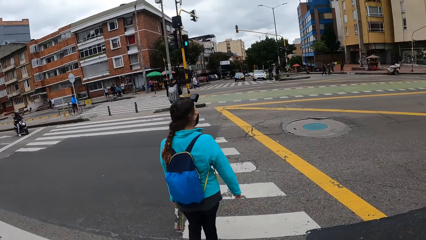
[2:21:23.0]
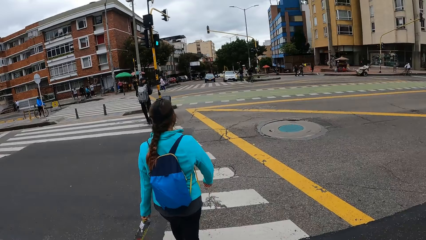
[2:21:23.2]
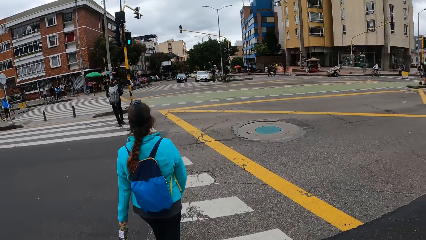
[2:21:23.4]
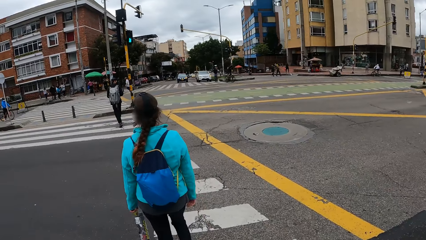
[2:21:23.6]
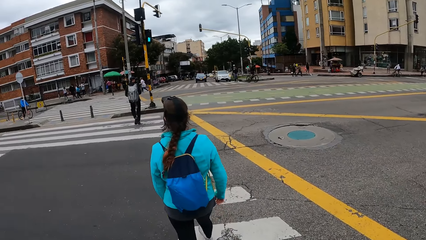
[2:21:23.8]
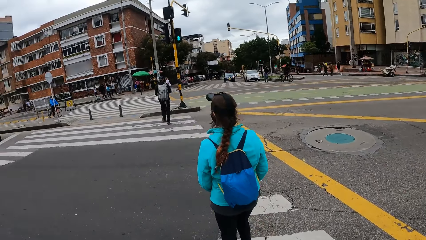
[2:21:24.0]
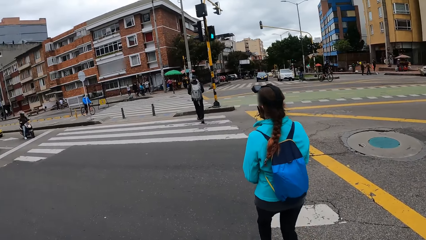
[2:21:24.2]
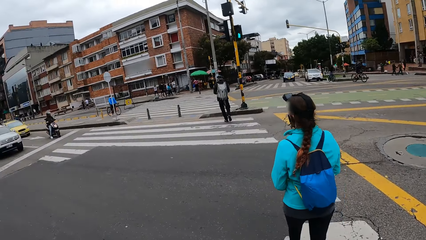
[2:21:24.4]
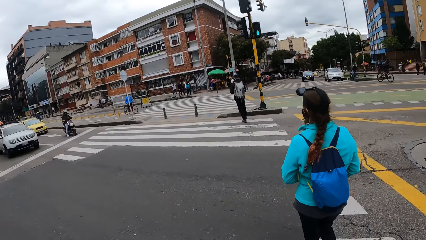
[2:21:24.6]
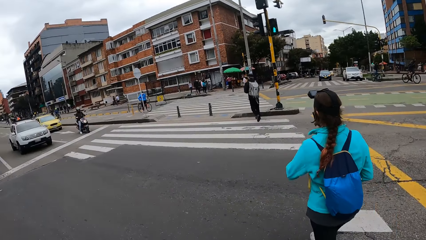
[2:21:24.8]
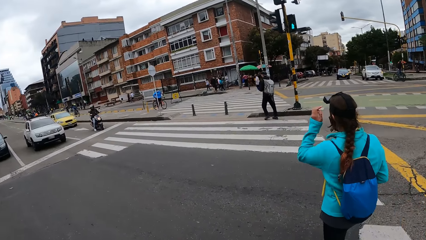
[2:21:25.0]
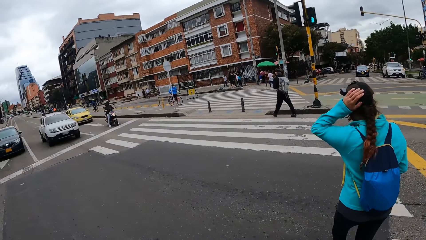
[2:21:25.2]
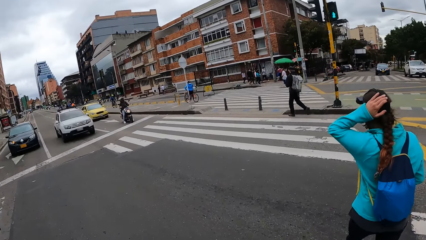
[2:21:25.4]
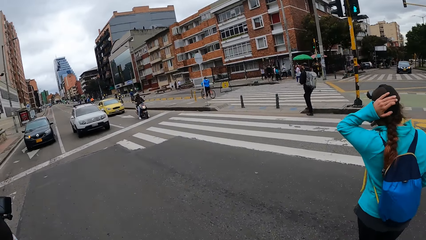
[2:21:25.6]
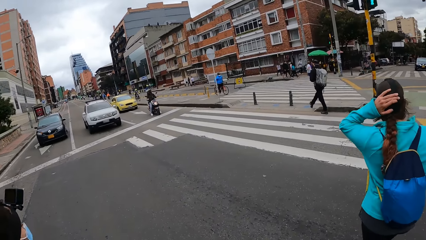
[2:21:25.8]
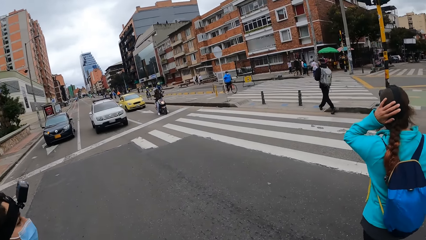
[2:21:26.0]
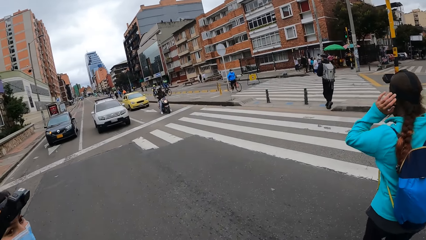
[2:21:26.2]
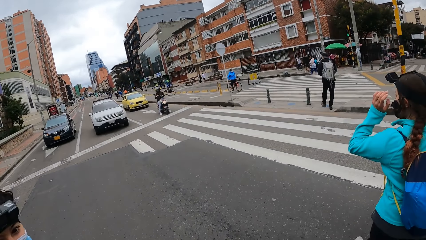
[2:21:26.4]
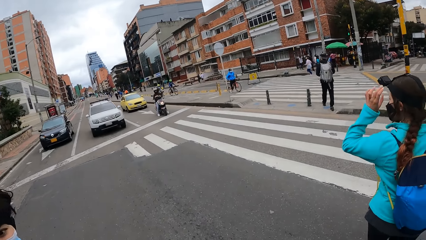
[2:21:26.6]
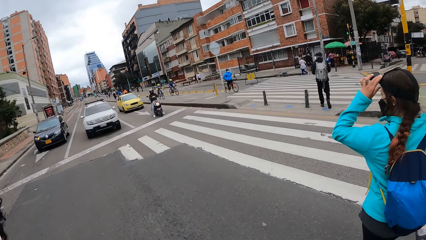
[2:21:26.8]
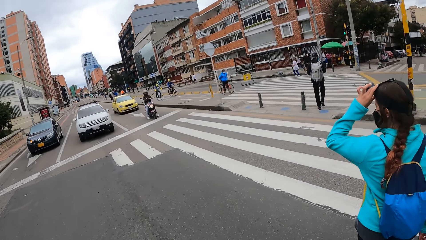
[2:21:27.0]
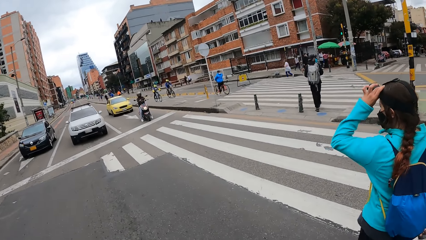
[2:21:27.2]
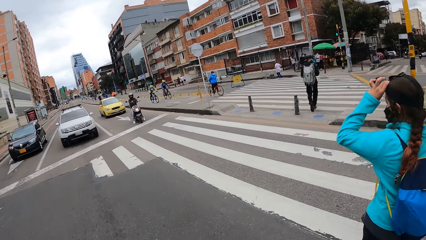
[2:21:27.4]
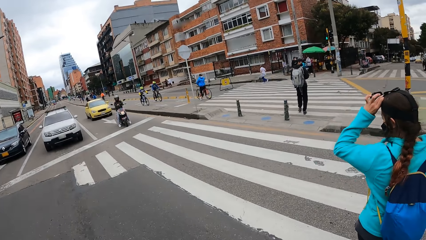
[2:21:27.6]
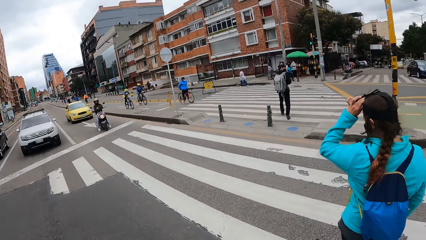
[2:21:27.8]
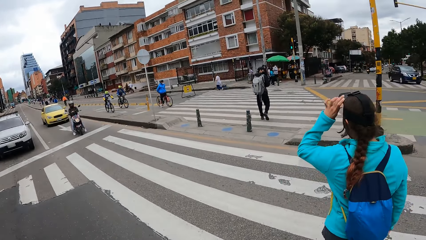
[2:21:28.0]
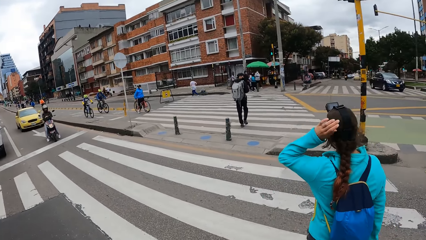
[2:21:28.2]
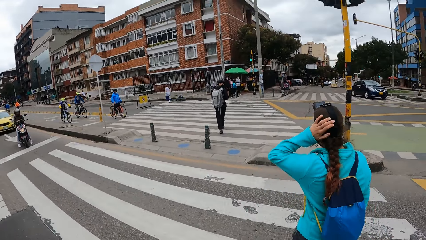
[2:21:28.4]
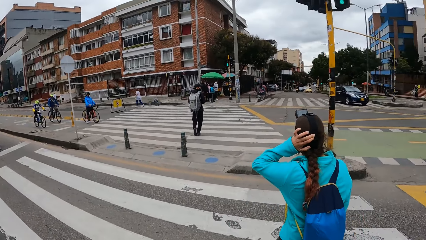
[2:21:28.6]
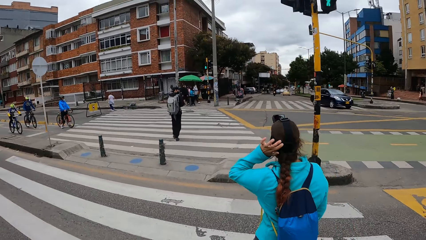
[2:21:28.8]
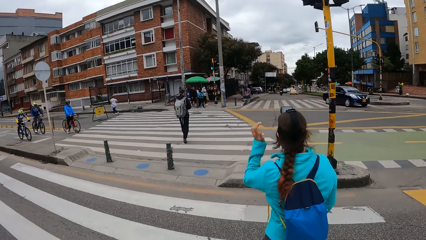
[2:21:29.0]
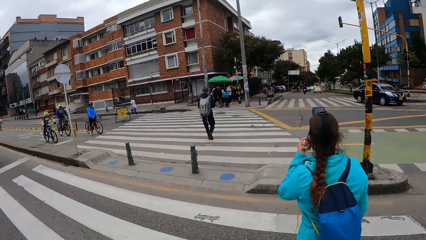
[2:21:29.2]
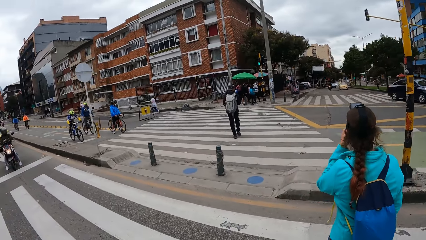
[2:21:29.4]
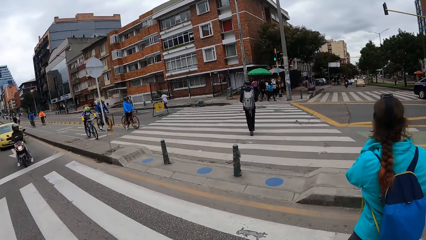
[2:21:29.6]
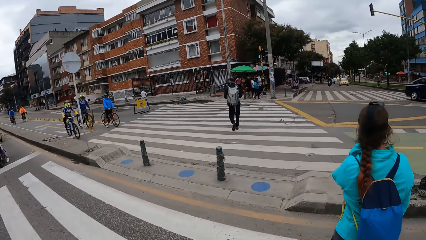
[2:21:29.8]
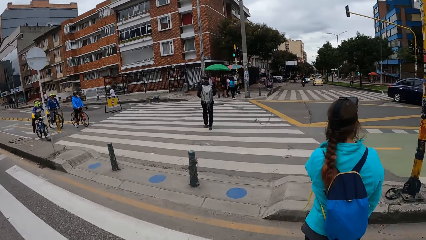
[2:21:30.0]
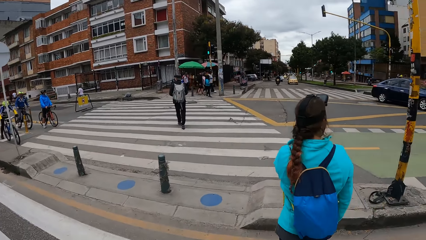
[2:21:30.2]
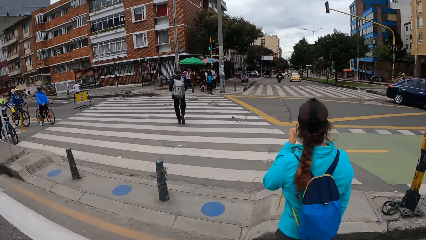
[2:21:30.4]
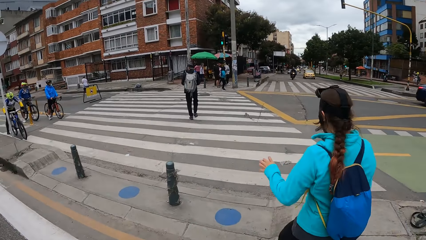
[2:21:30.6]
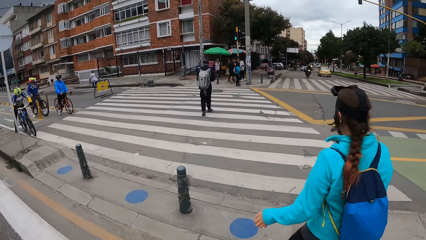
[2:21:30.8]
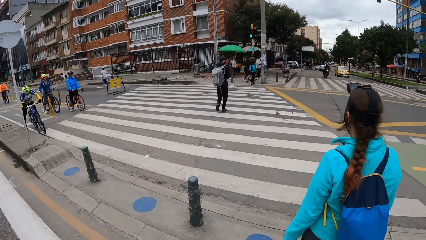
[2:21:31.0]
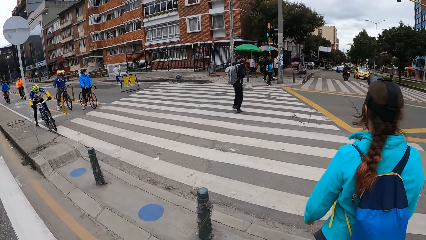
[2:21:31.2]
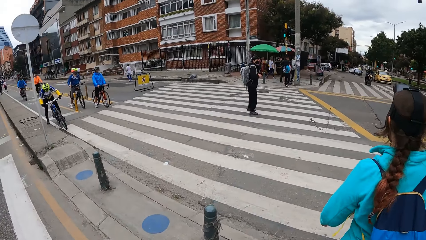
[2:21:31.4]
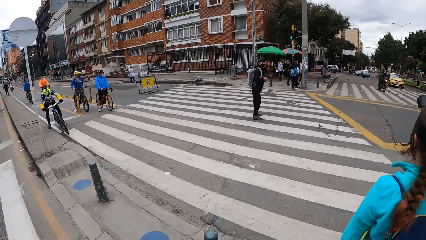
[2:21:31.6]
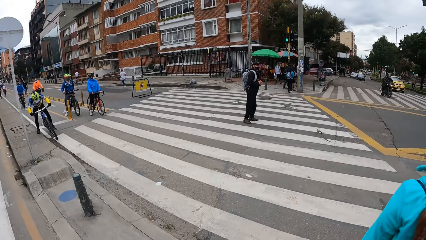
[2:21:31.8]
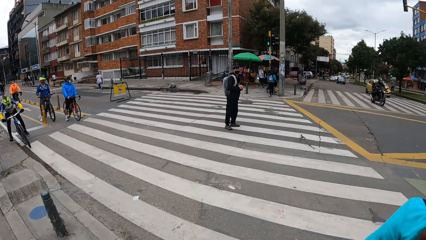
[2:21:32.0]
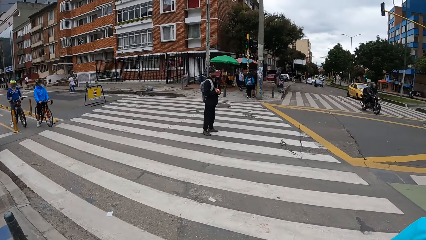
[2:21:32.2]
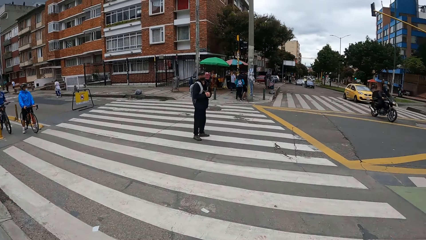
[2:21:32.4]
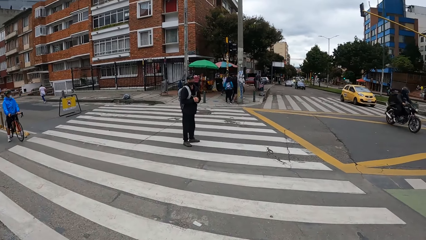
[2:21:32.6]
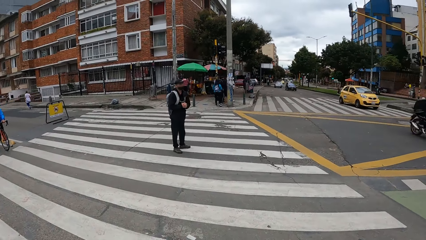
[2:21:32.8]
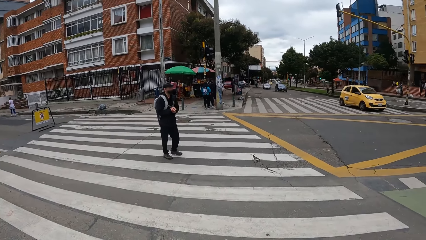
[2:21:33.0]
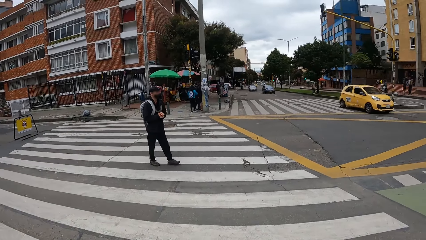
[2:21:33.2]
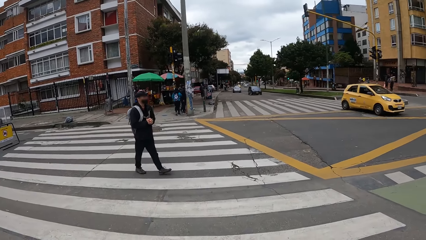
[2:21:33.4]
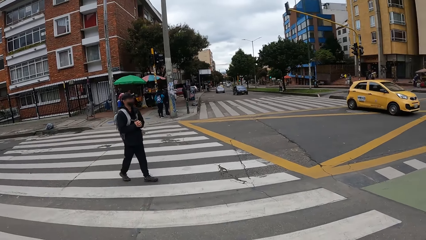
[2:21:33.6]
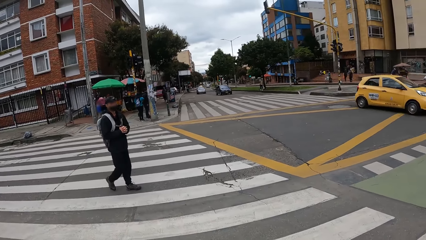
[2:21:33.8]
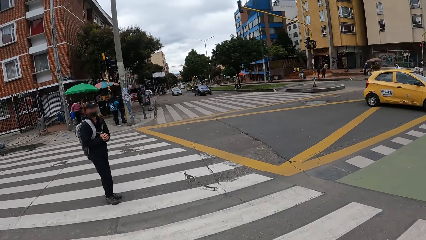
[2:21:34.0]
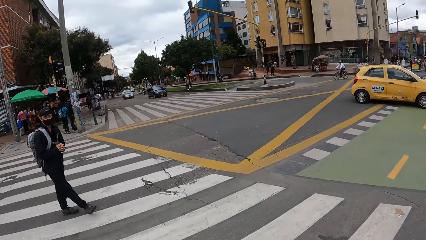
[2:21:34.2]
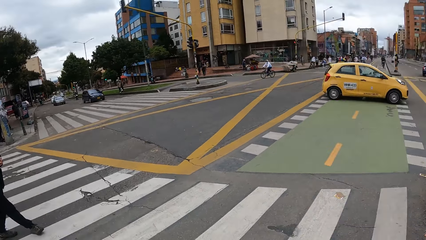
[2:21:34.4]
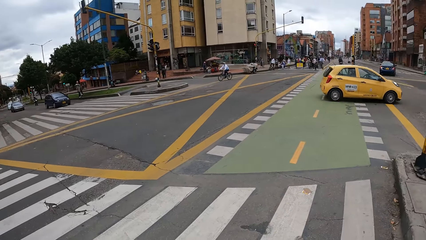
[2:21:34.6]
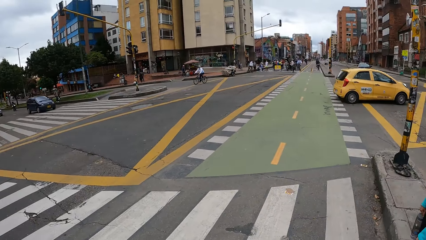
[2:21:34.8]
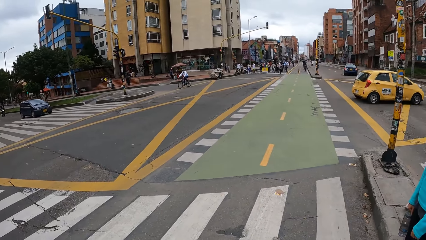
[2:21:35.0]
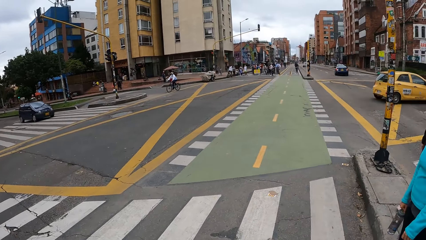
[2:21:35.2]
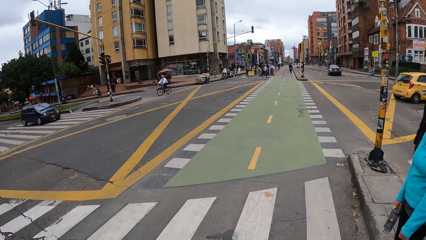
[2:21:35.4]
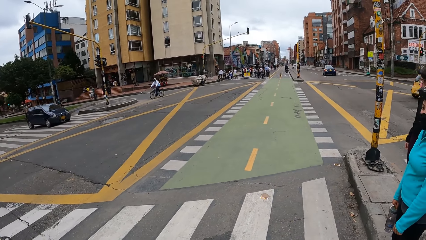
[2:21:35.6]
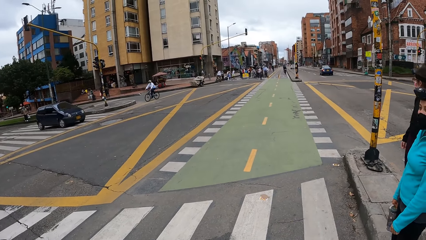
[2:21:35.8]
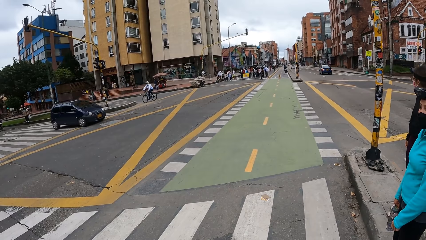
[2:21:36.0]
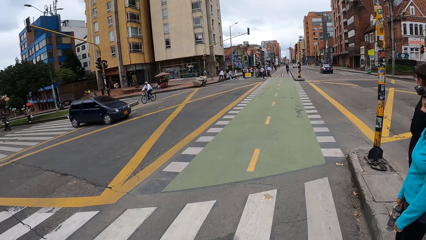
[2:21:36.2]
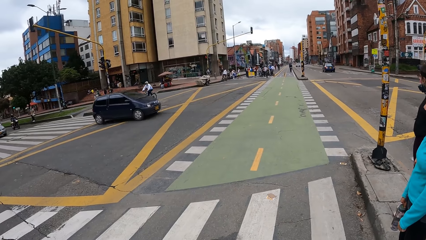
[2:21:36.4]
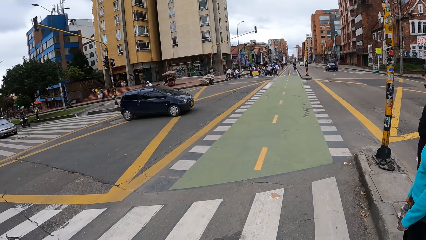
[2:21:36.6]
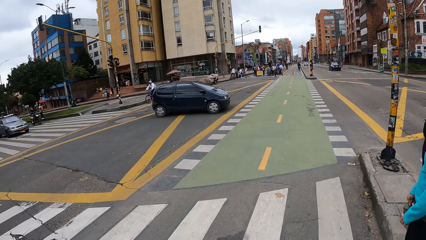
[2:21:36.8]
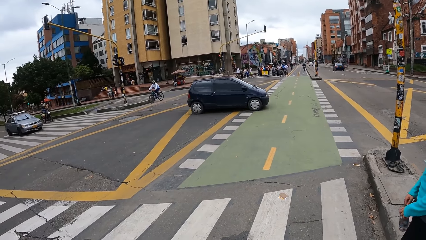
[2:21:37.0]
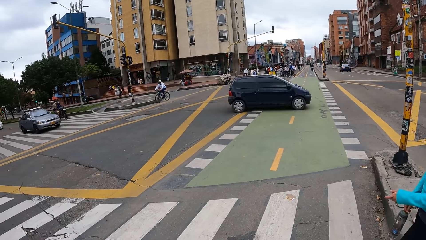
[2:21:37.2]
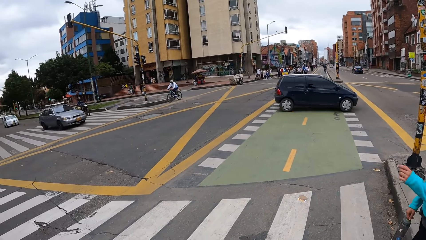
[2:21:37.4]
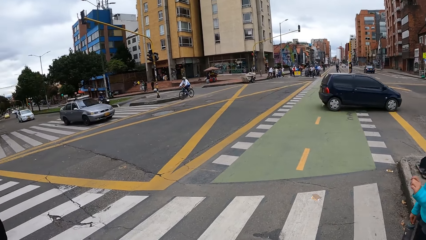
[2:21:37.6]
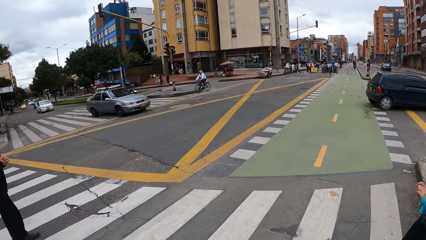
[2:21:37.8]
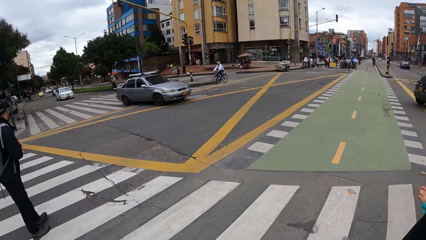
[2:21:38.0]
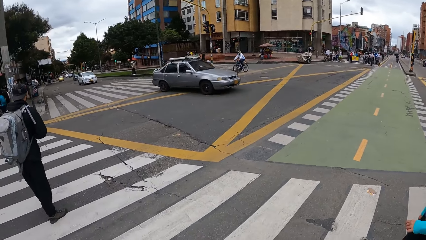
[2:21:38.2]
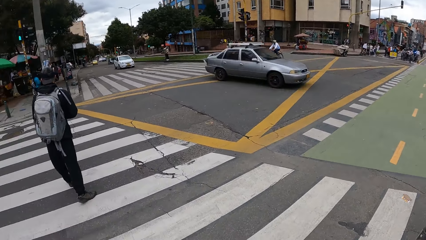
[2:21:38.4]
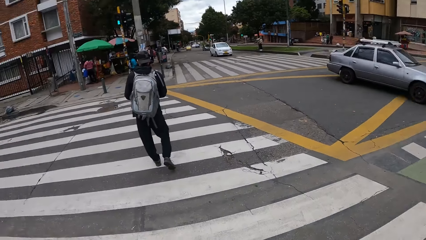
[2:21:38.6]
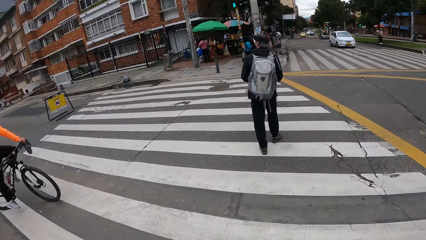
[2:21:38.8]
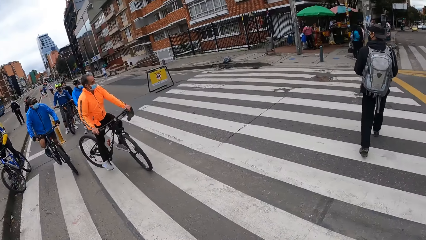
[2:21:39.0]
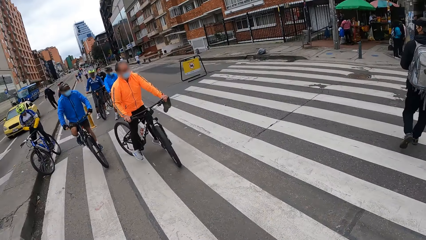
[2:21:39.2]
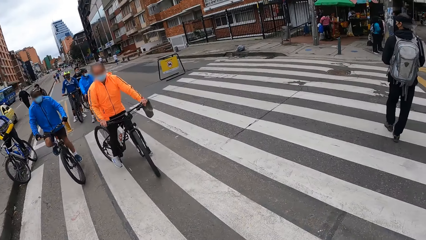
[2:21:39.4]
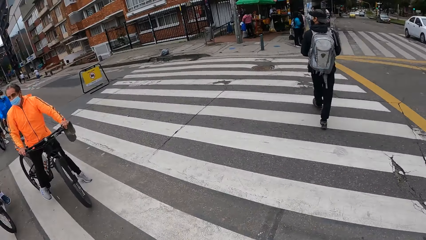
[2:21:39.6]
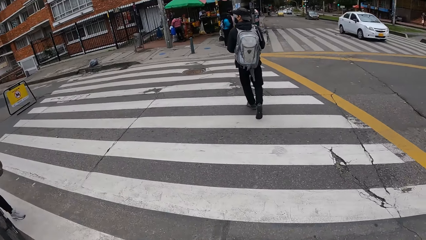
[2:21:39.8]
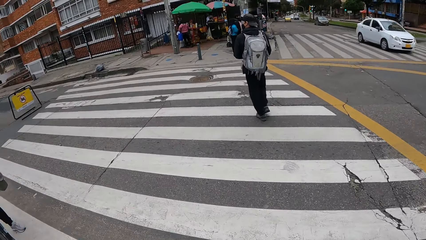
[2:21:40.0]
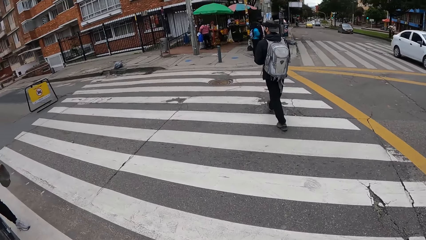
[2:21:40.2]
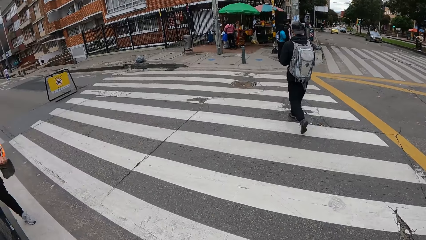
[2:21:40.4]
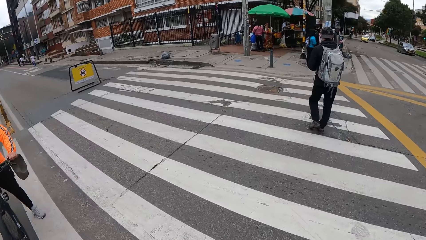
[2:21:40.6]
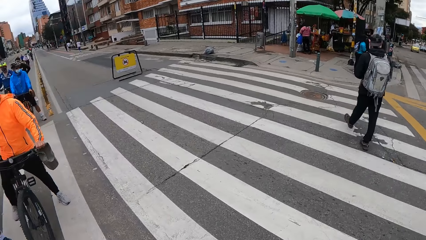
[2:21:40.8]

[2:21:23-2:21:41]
The camera wearer crosses the road. A woman picks up a bottle with the other hand. Another woman adjusts the camera on her head with her left hand. The first woman touches her hair. A third woman walks around. The first woman touches her face and moves her hand. The camera wearer looks around. The first woman looks around, uses gestures and walks around.
